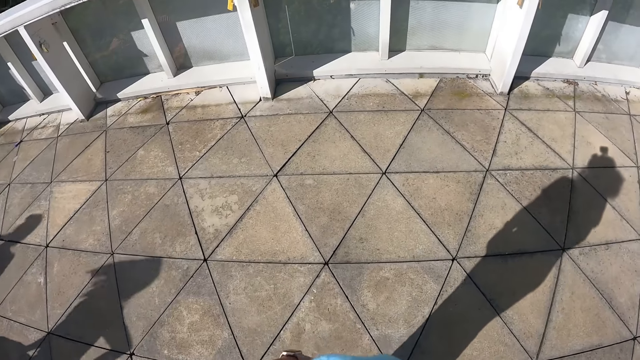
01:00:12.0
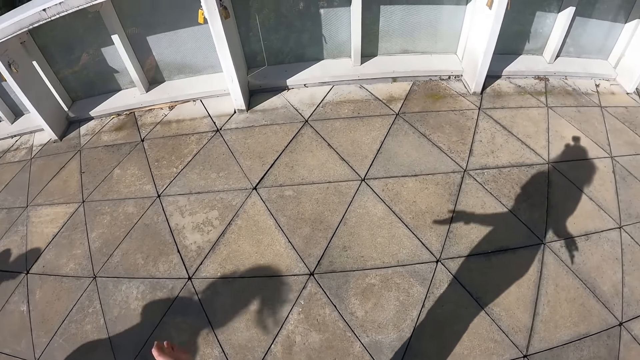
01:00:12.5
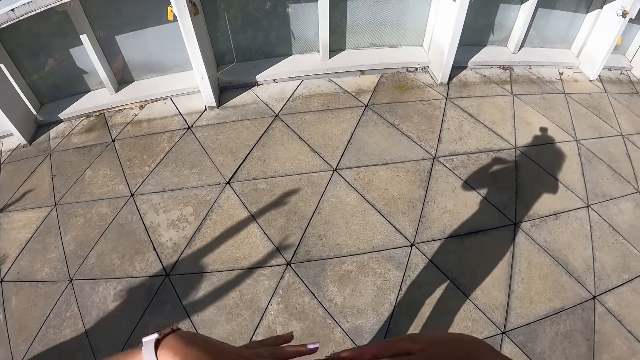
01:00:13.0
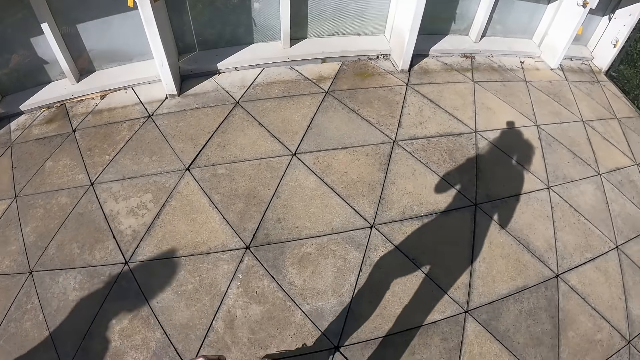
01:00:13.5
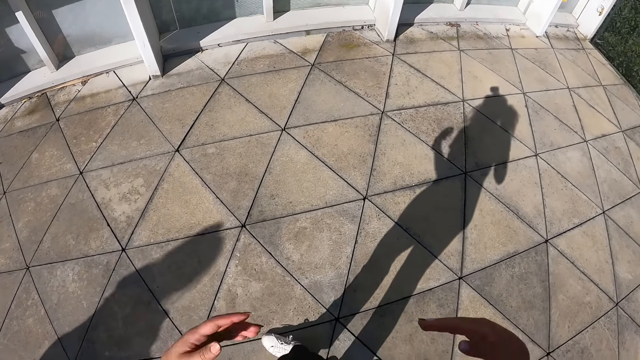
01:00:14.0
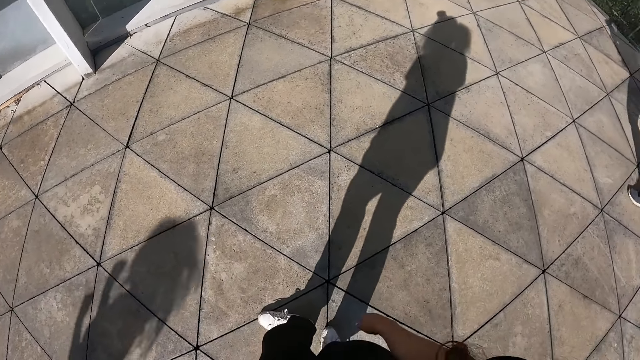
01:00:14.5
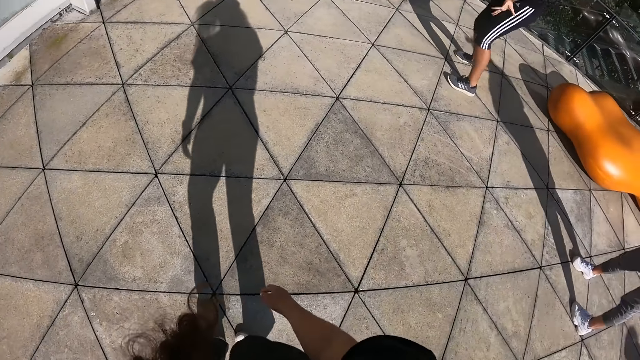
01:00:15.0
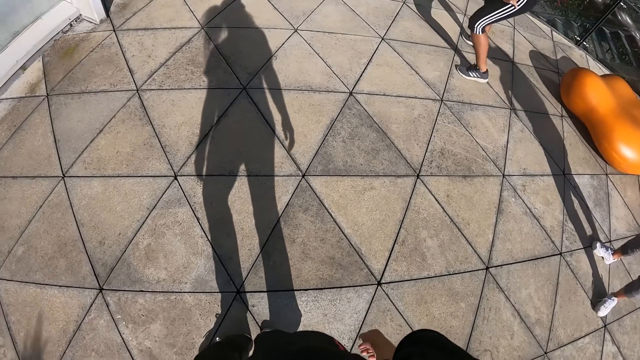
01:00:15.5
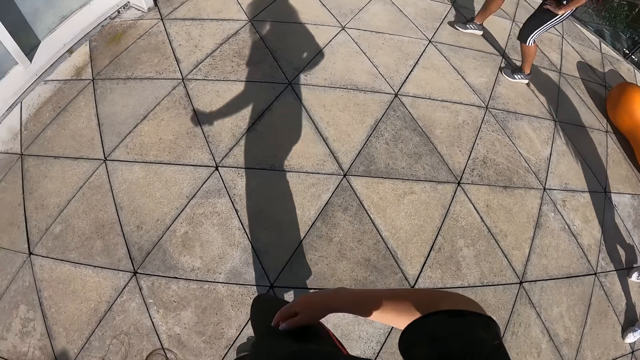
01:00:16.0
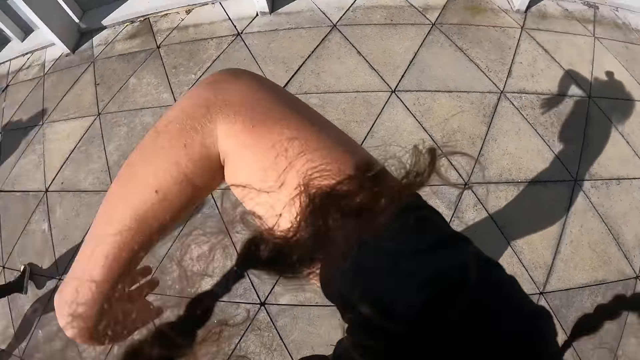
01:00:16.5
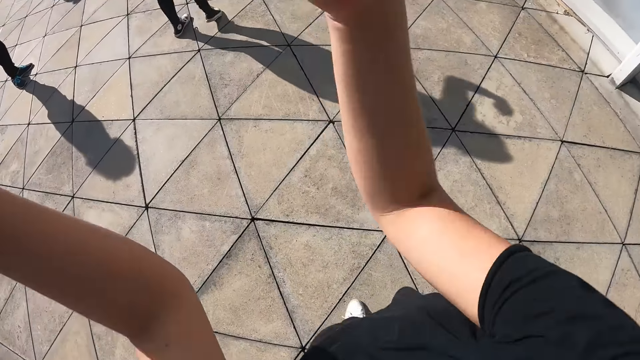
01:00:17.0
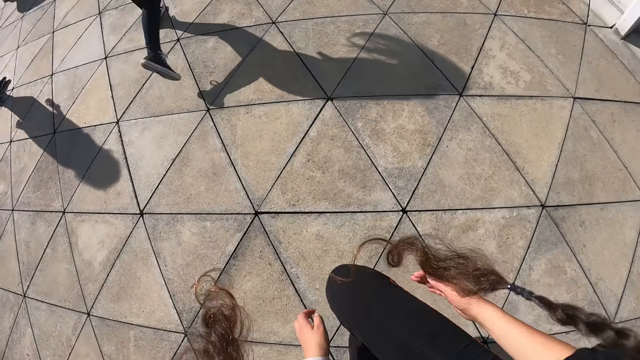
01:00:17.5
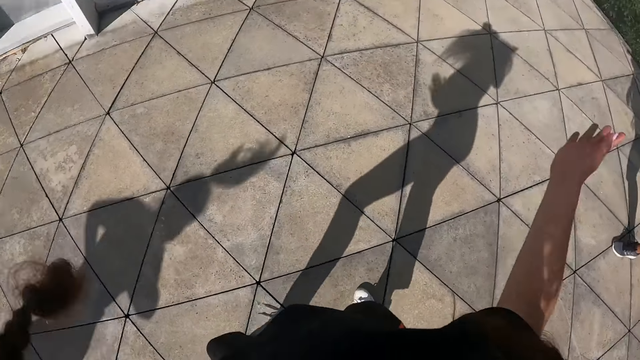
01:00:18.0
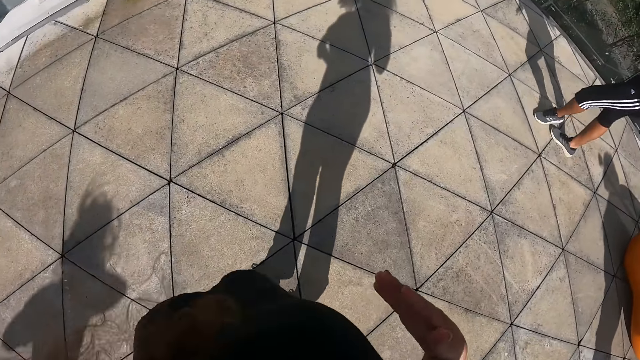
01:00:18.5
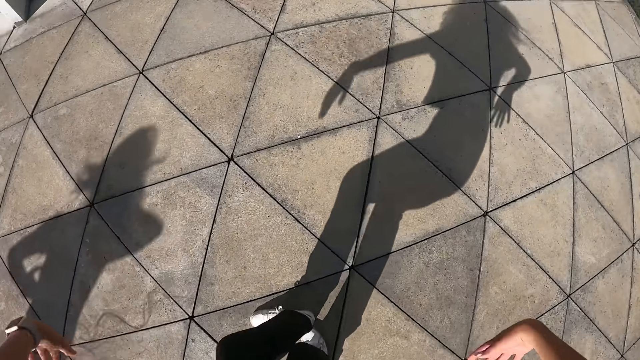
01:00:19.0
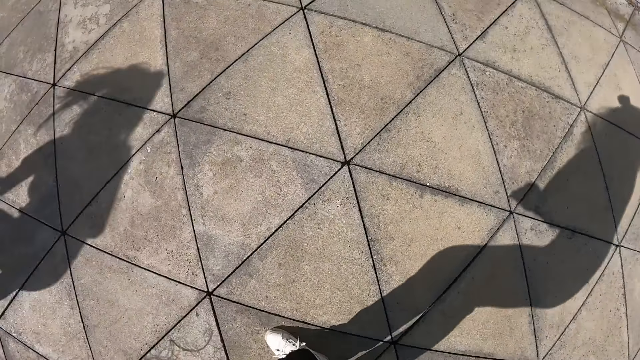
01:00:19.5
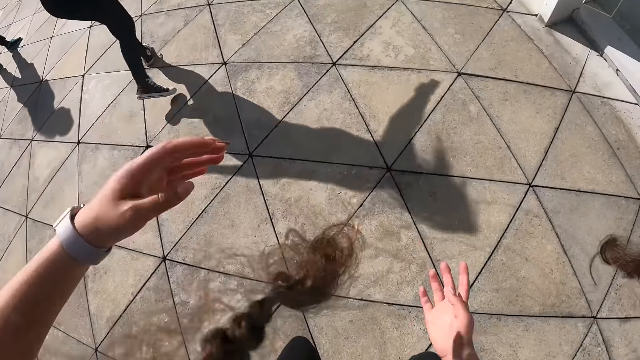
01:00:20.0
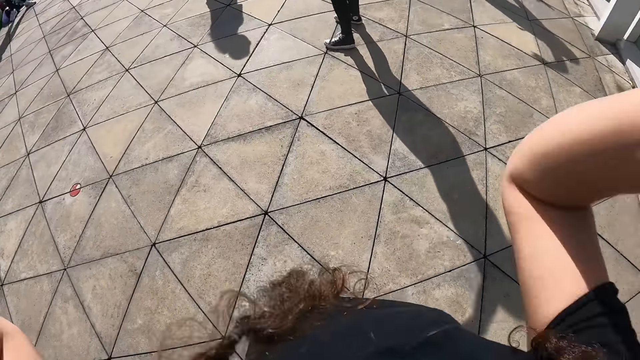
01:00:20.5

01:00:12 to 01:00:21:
A woman dances.

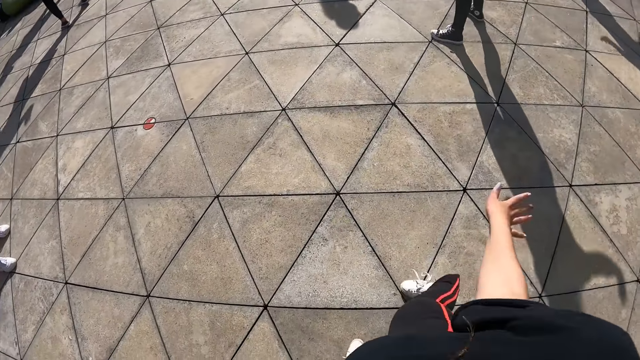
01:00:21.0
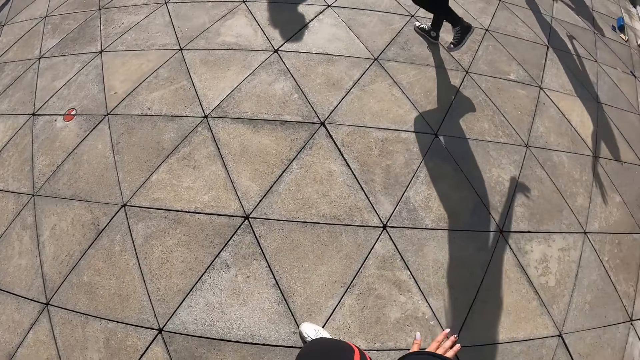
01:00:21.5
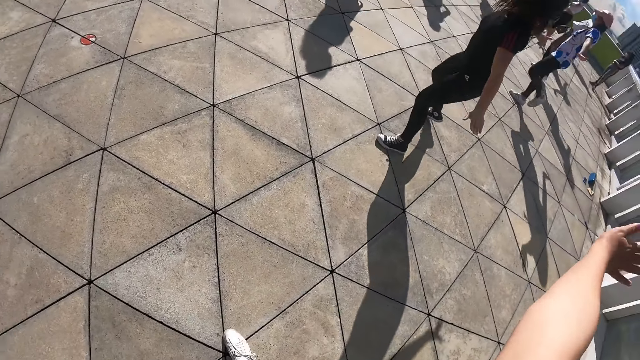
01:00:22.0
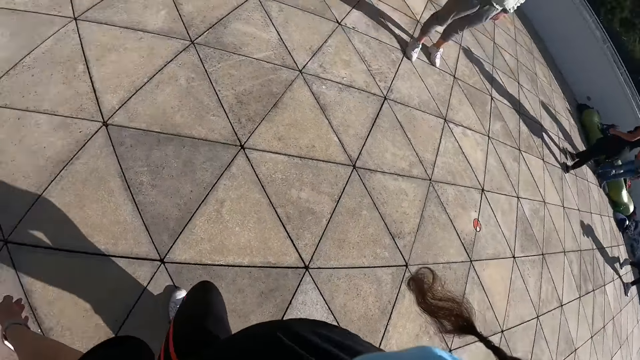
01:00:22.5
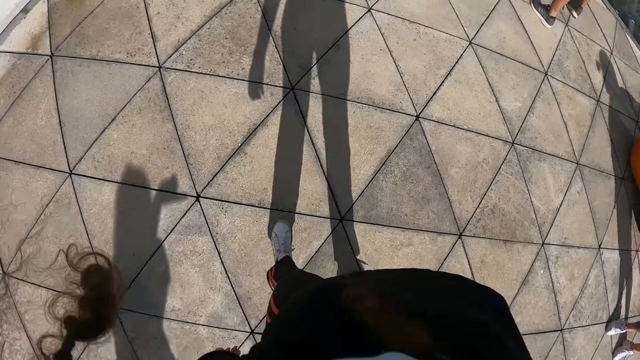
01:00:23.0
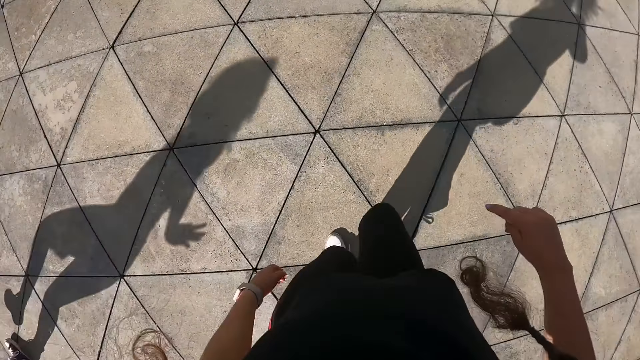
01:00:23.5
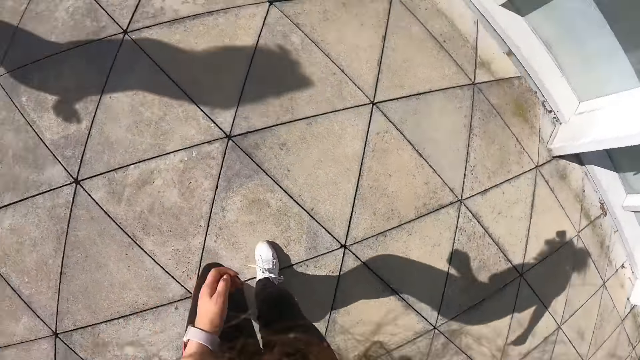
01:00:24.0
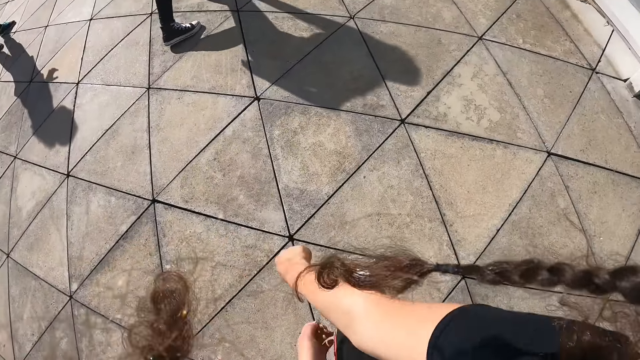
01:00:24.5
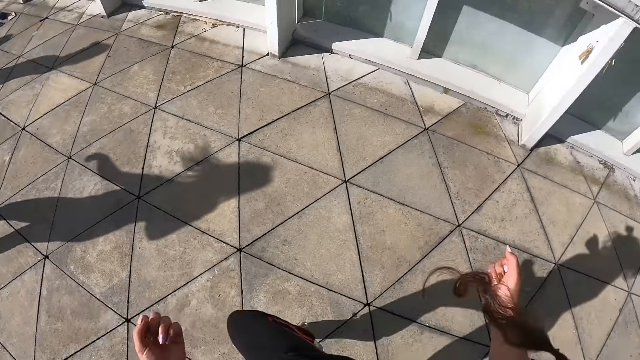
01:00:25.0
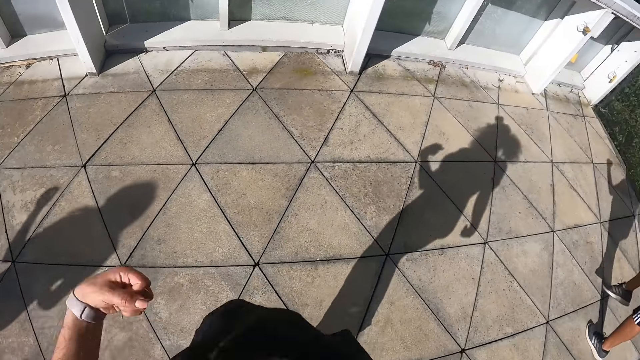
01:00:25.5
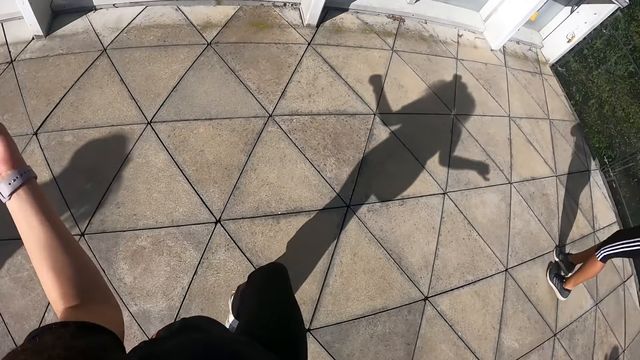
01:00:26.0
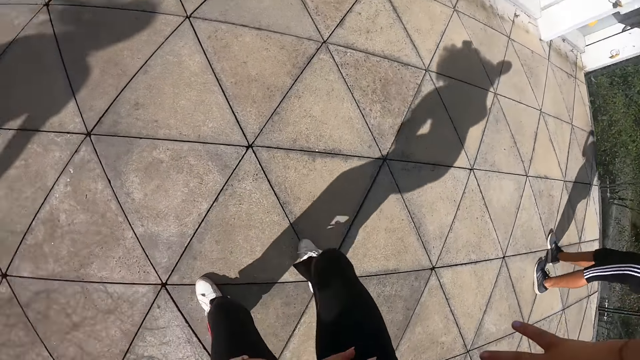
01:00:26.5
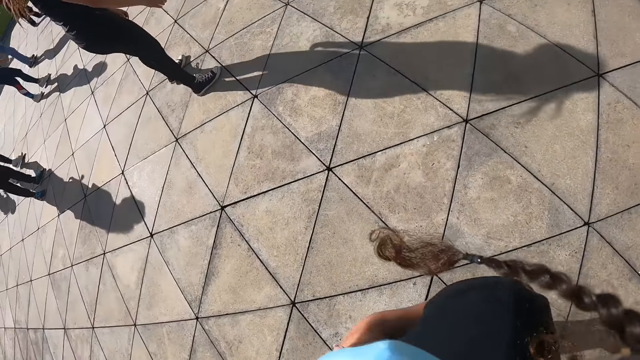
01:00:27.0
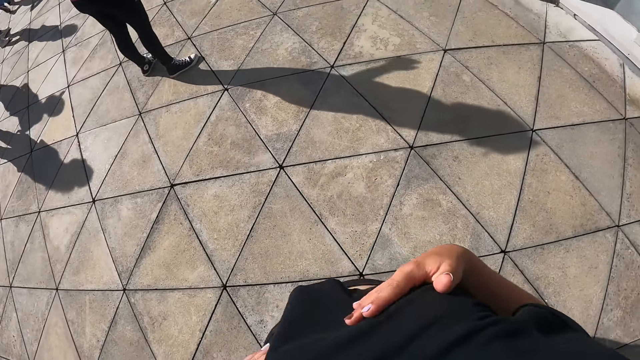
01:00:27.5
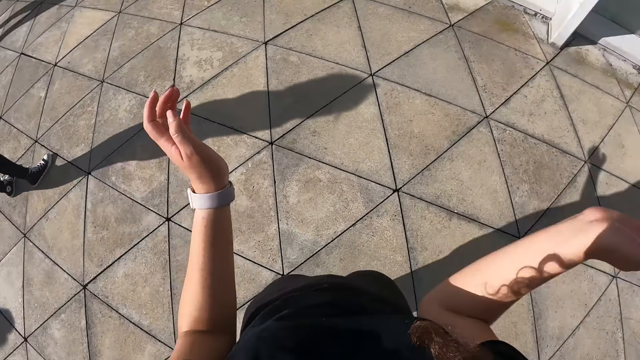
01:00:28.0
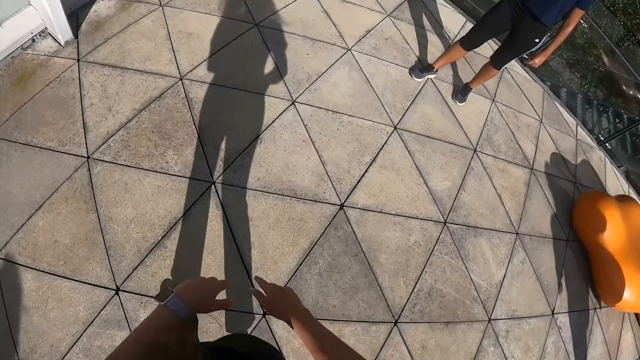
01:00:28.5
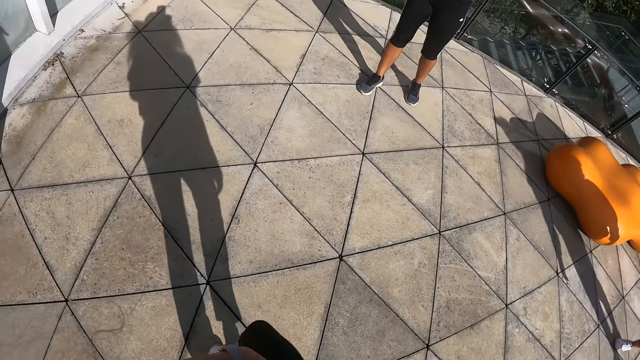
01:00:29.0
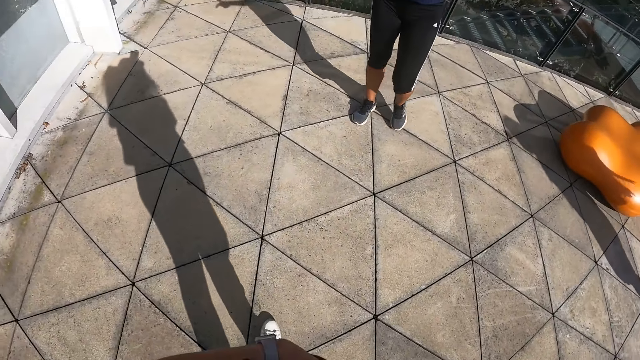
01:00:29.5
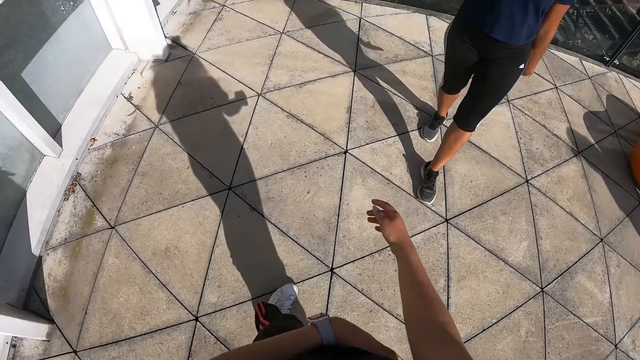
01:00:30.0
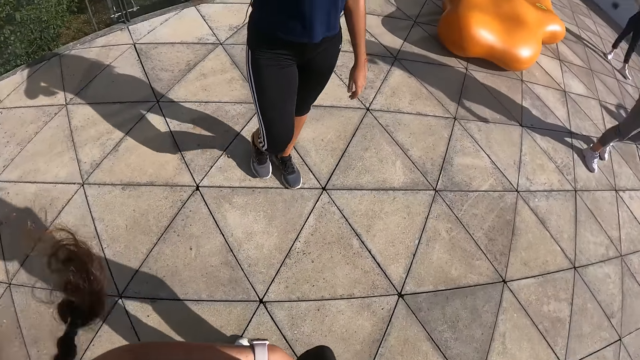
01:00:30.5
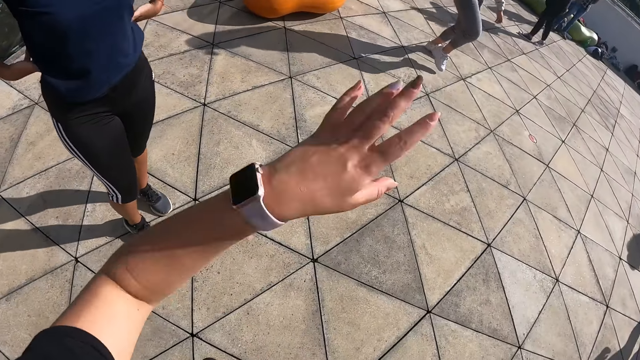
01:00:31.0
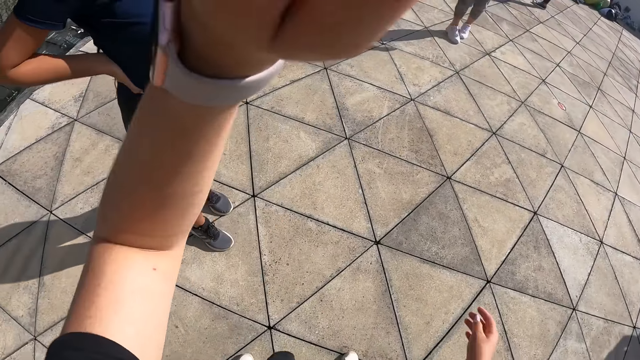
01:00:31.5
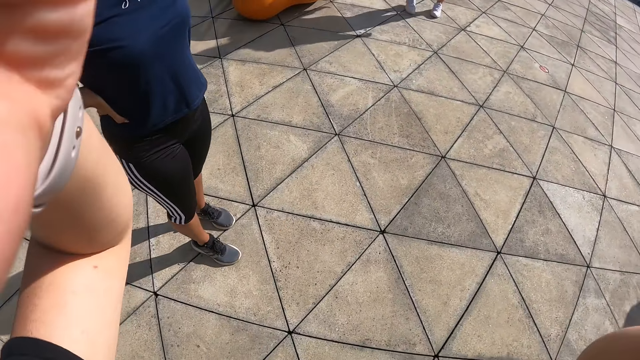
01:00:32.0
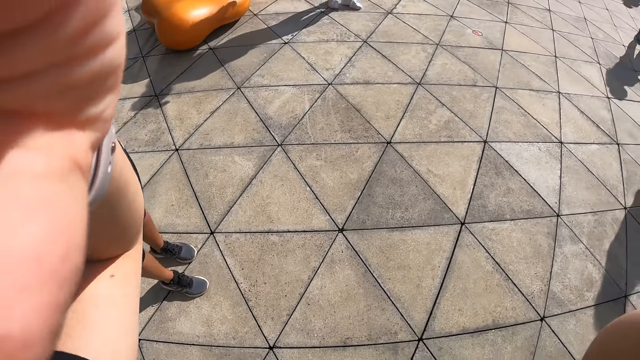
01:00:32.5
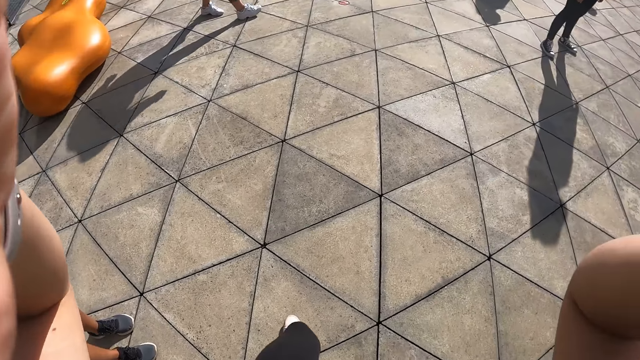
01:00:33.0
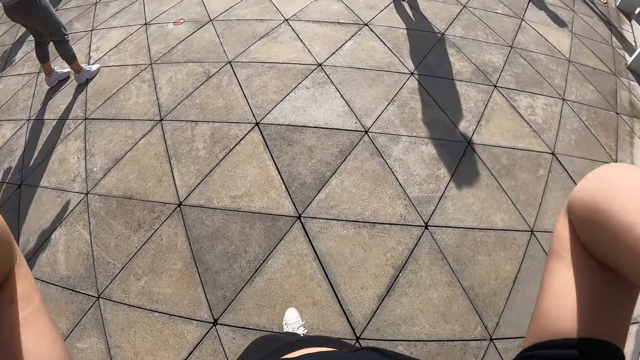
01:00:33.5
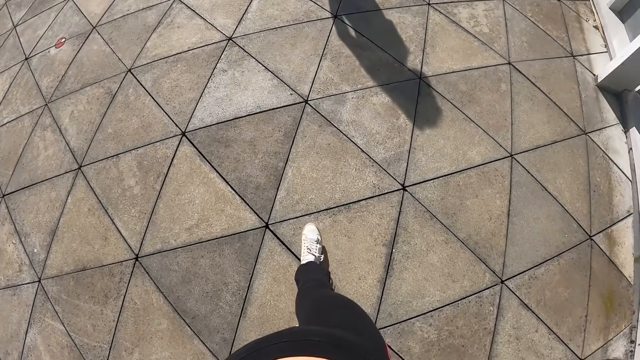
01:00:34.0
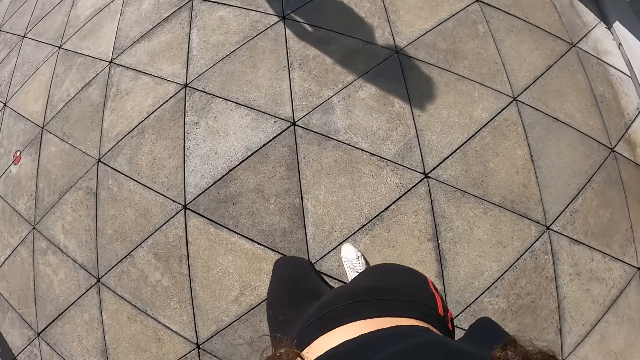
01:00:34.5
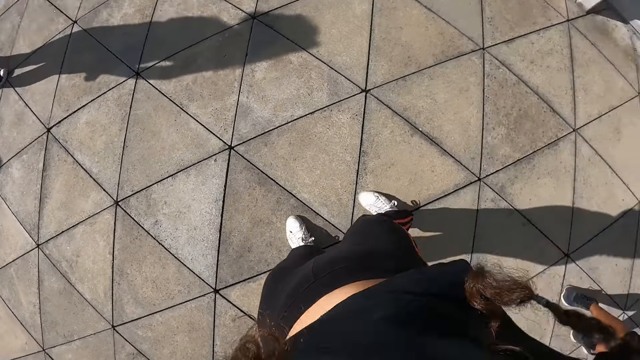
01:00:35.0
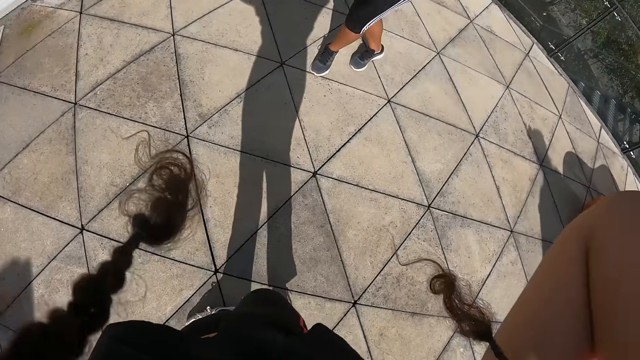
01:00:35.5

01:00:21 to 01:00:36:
The camera wearer dances. She touches the camera on her head with both hands.
